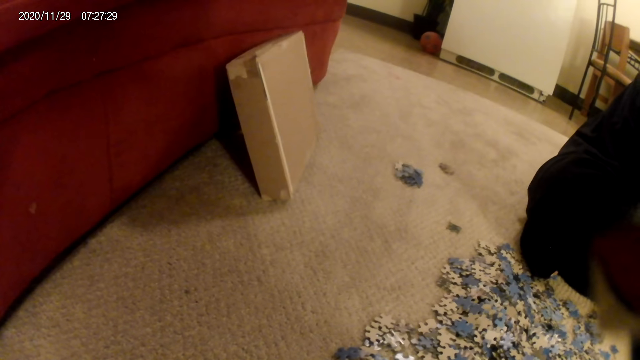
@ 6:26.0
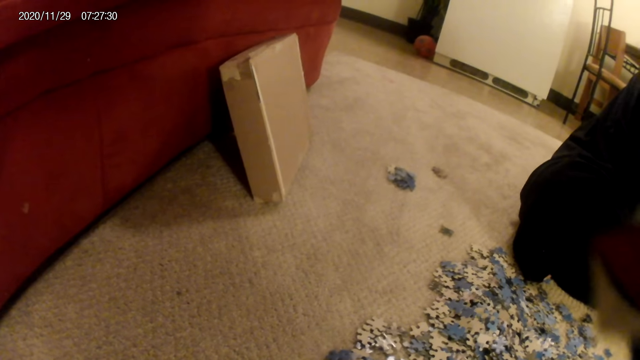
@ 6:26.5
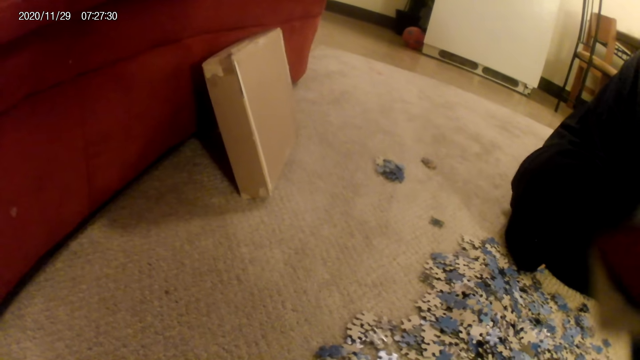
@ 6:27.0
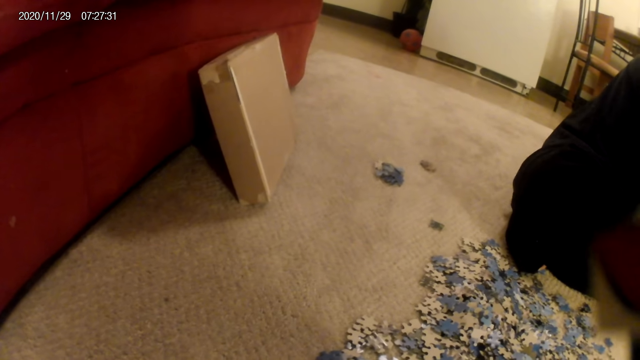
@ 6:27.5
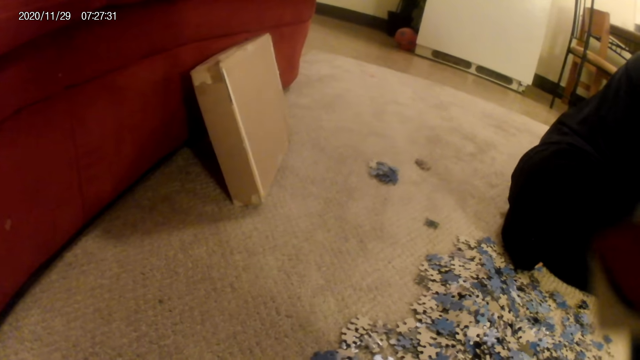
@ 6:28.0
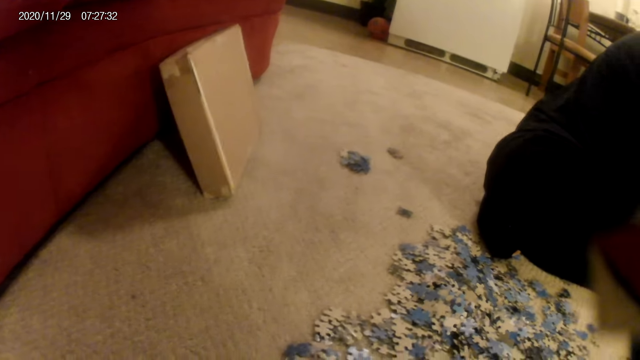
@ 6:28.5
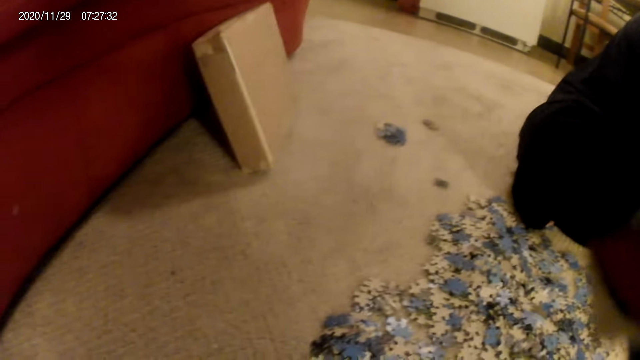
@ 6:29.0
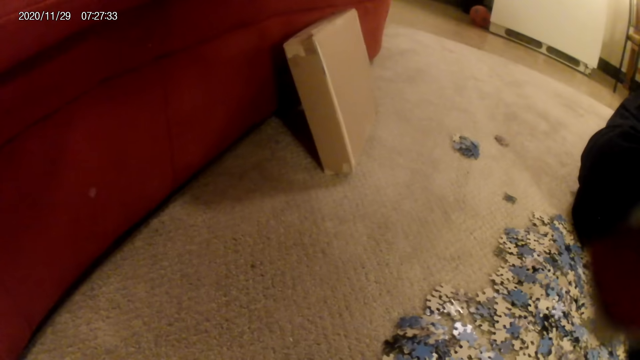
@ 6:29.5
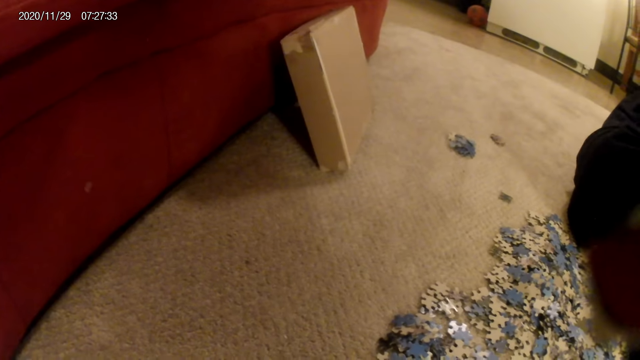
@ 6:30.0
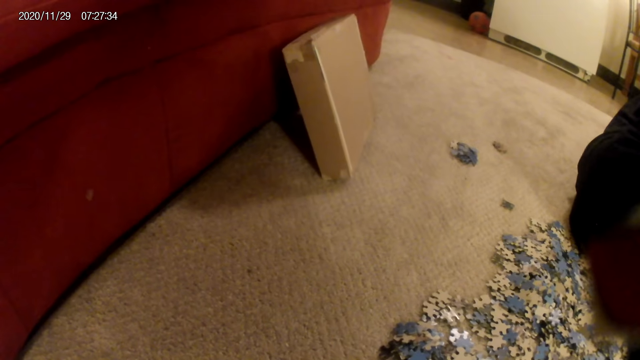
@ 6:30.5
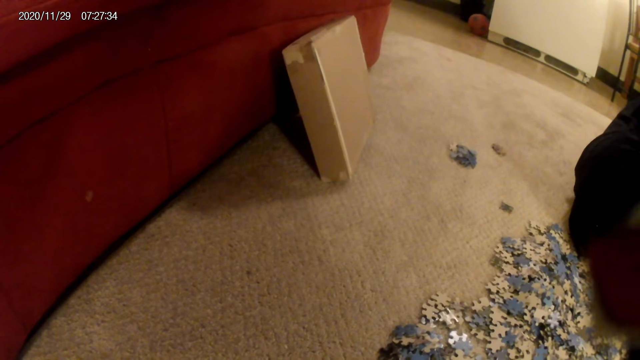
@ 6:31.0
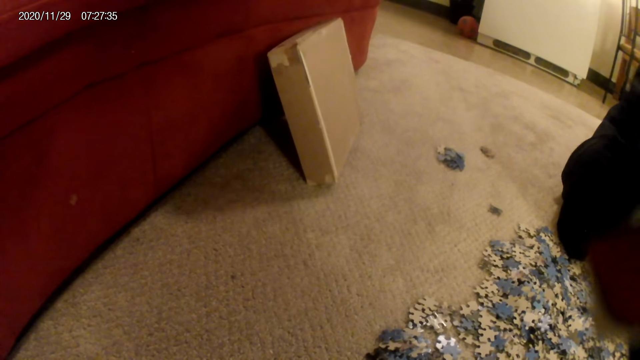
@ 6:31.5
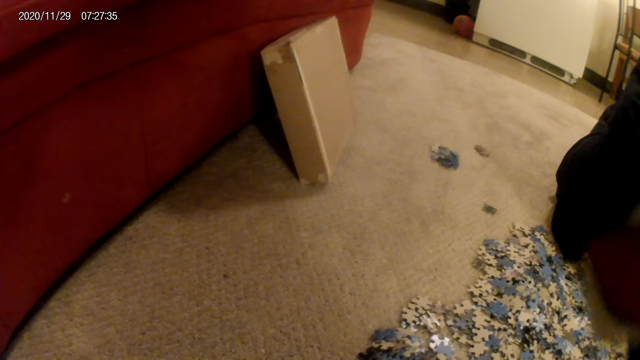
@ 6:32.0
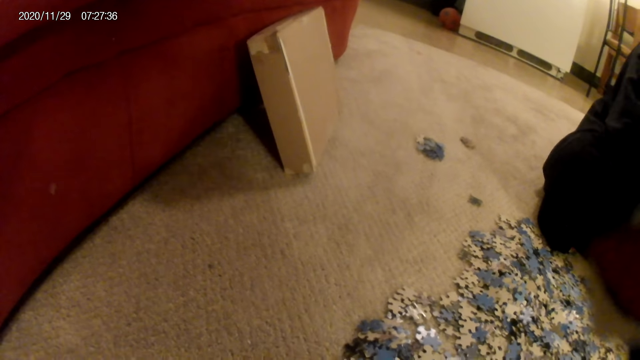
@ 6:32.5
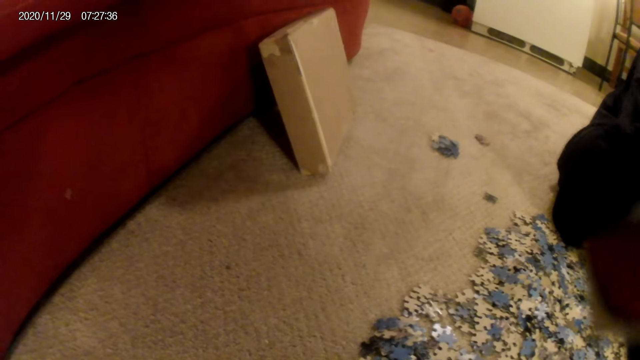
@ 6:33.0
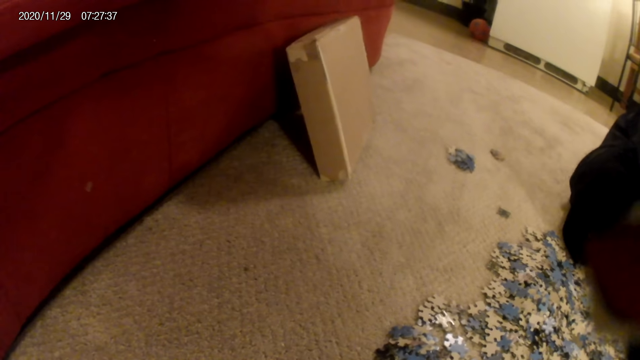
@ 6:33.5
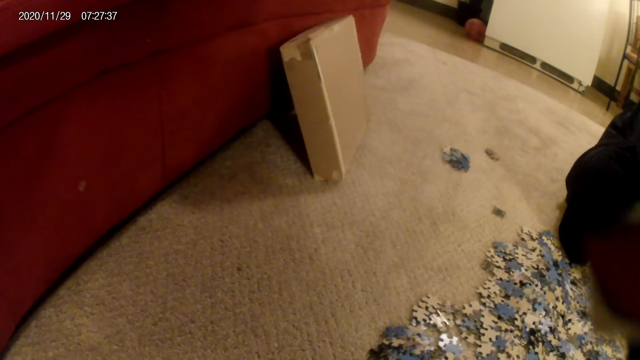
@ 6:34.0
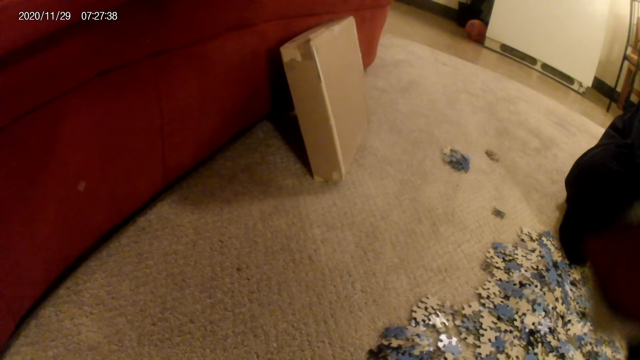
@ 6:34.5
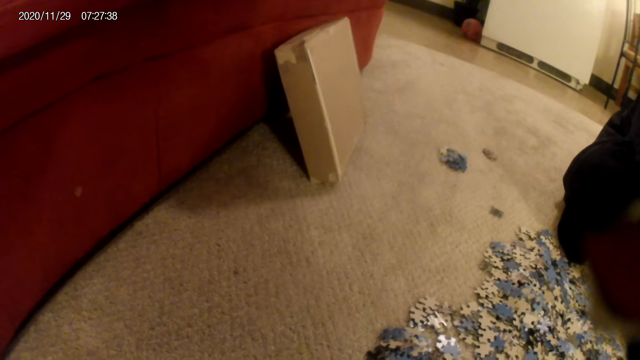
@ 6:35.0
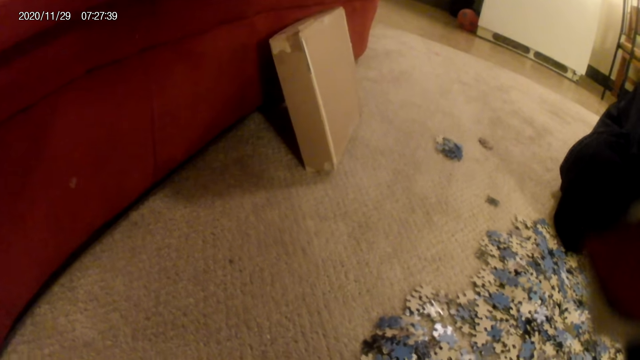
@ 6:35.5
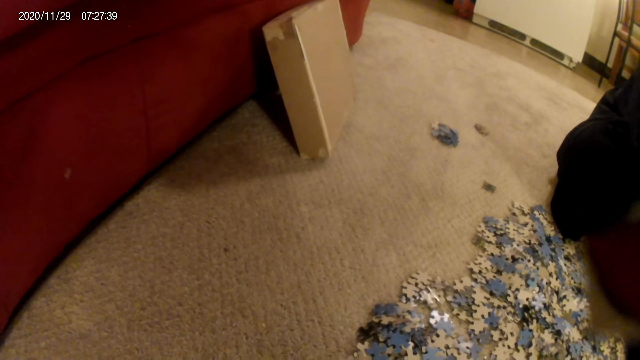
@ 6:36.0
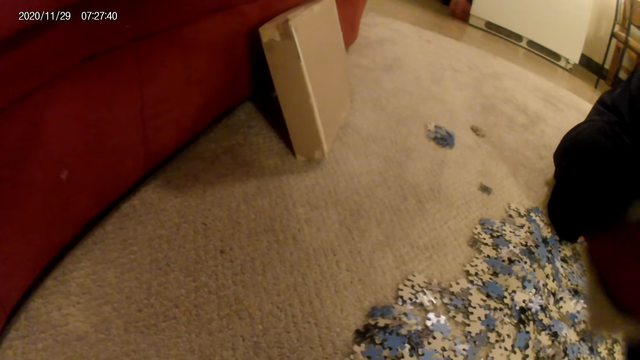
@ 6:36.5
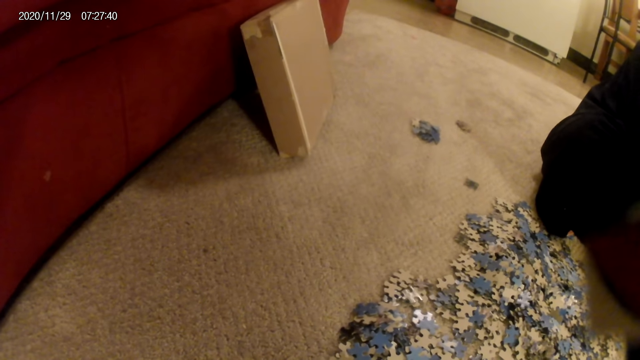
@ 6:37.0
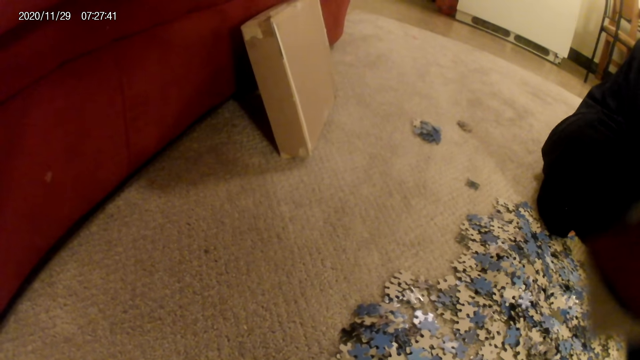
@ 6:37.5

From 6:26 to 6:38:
The camera wearer looks around. They do something. A woman does something.

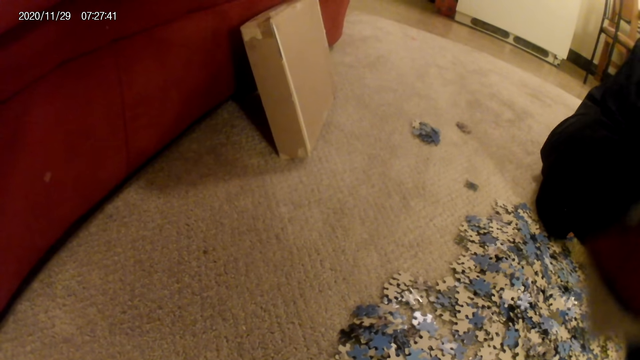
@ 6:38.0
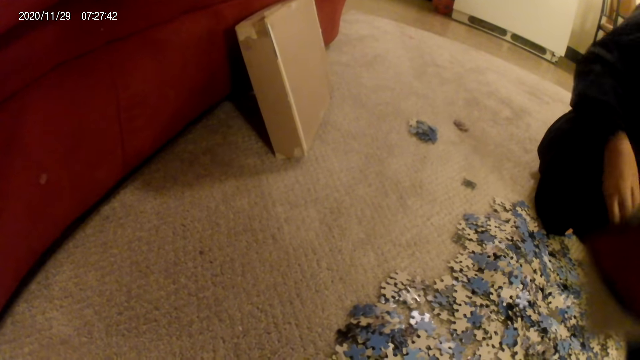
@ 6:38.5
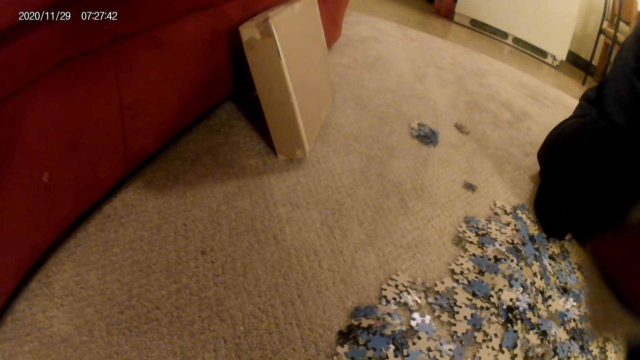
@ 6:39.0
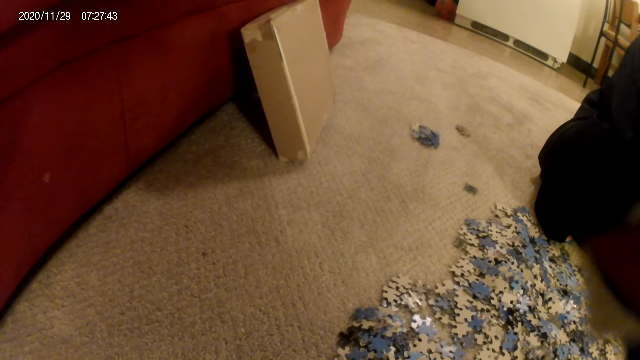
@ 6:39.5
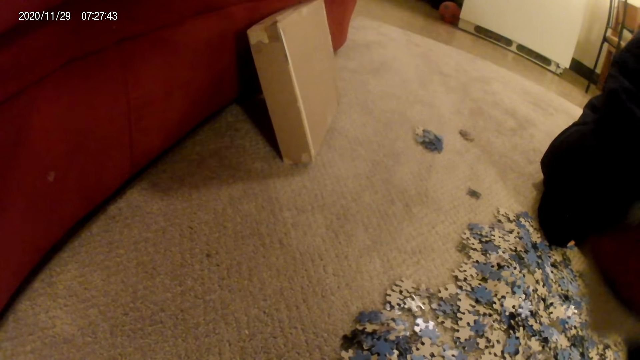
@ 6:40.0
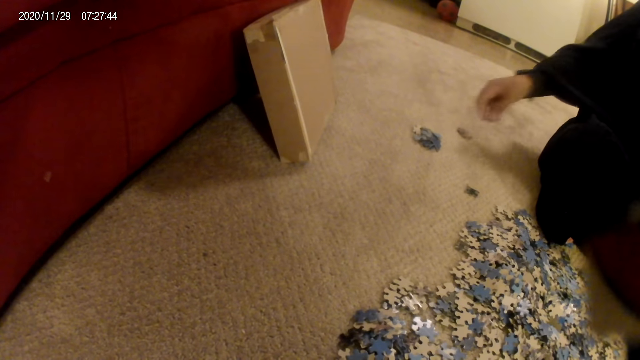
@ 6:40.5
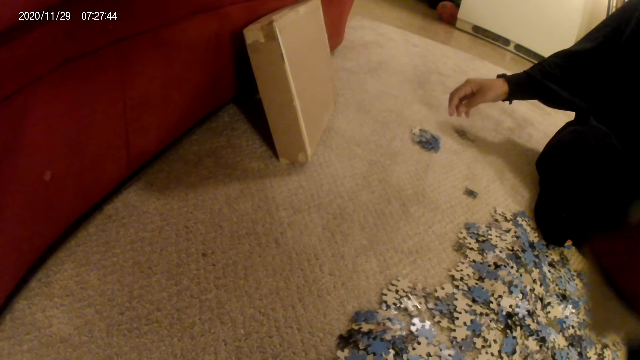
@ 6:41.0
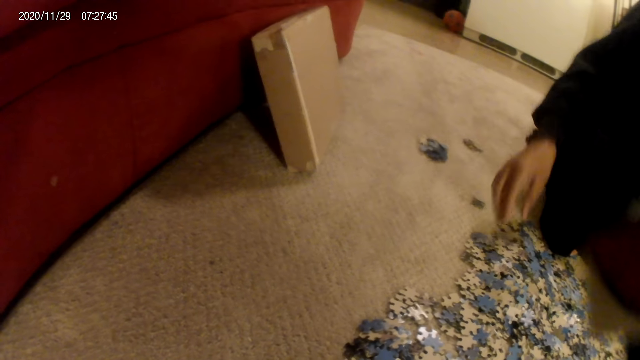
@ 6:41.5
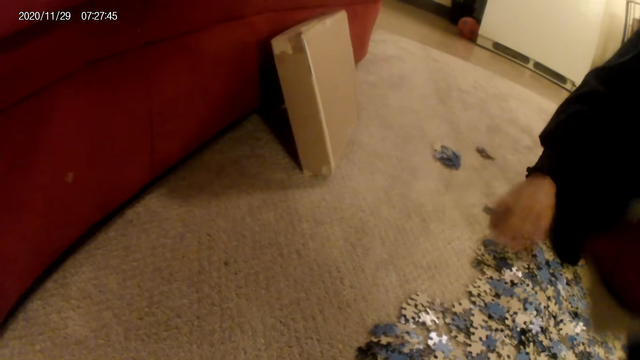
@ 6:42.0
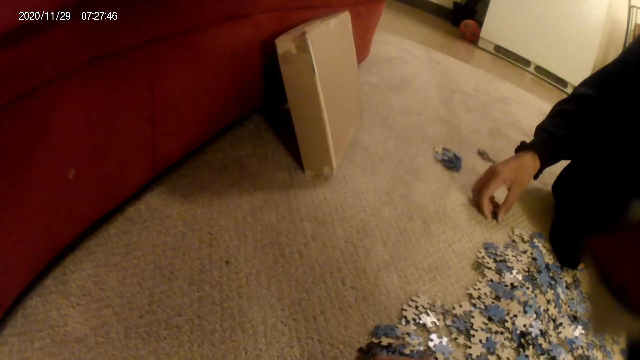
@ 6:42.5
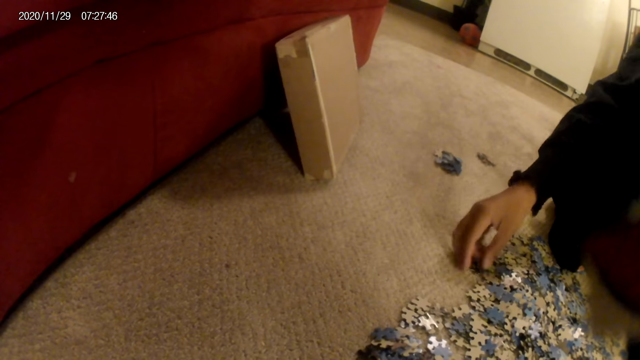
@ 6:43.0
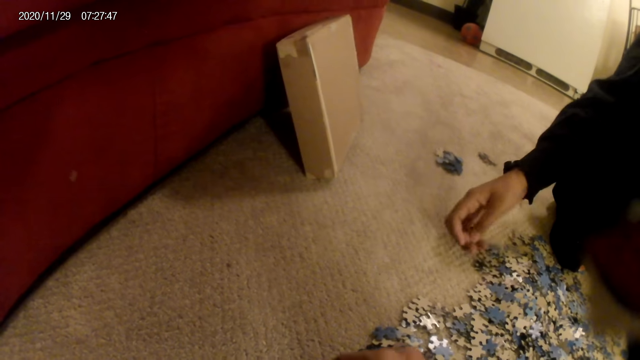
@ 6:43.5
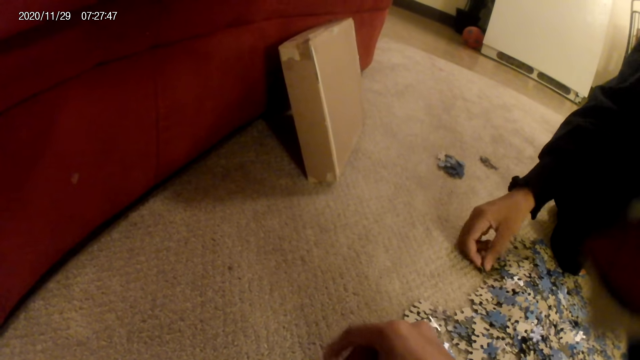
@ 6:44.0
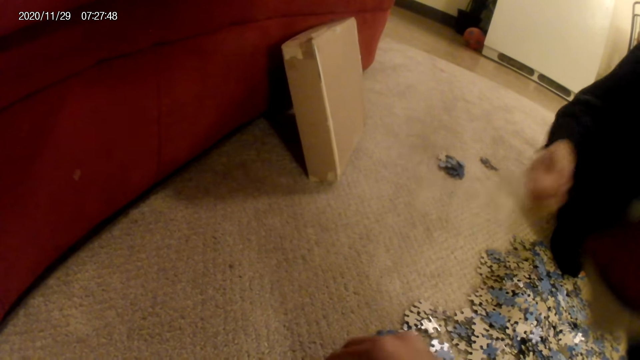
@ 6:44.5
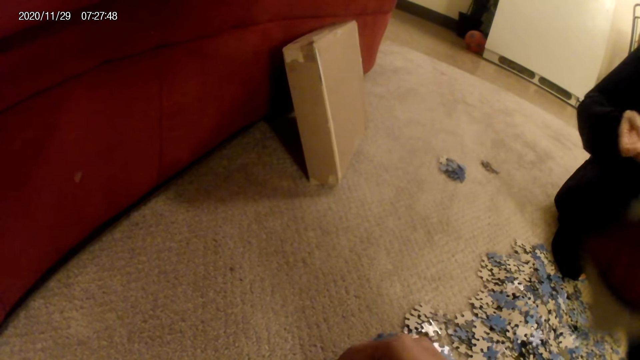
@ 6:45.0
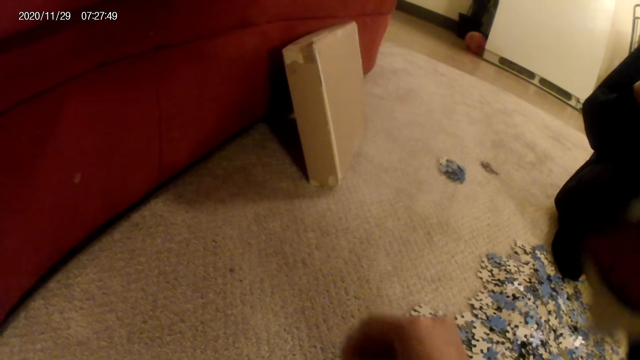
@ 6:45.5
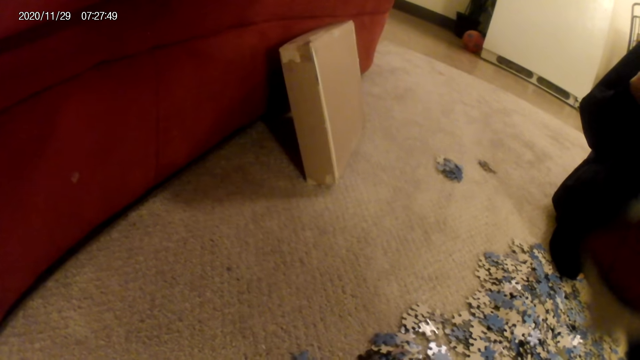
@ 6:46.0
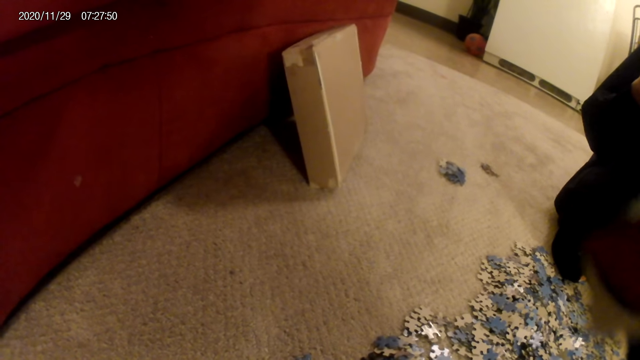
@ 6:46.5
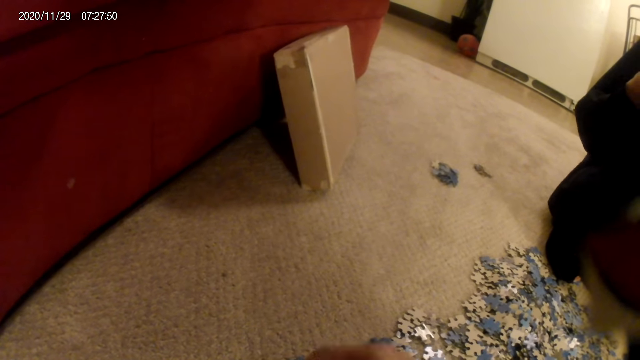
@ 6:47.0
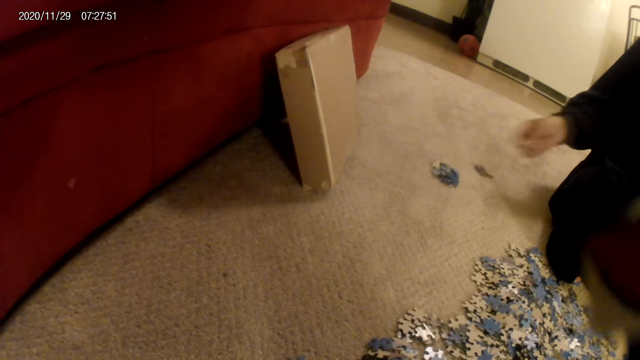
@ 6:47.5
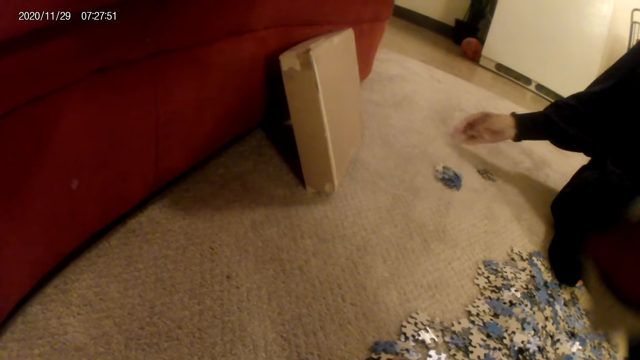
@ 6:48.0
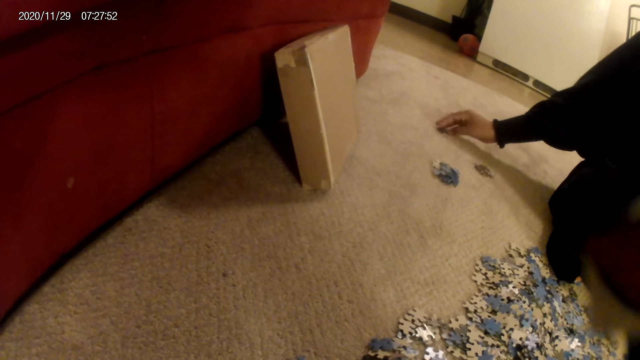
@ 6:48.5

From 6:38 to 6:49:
A woman places a card or jigsaw puzzle pieces on the floor with the hand. She sorts the cards on the floor and picks the card from the floor with the hand. The camera wearer picks up the jigsaw puzzle pieces. They do something. The woman puts down the jigsaw puzzle pieces.
